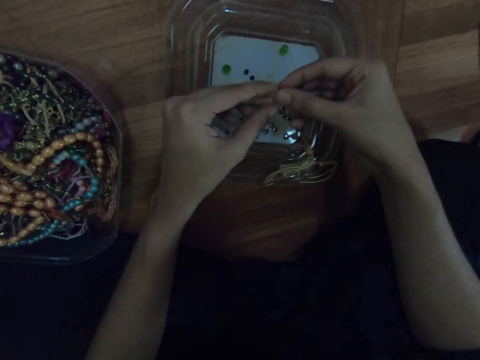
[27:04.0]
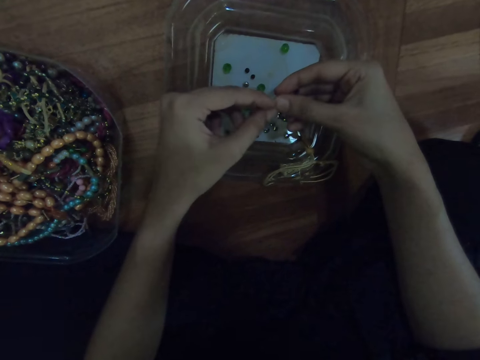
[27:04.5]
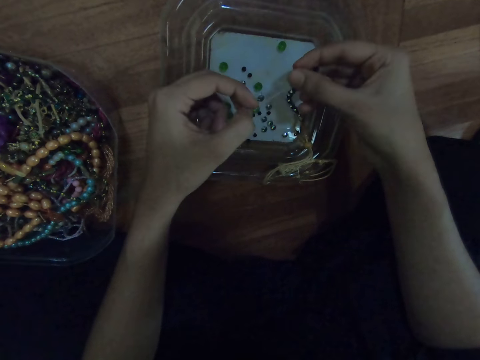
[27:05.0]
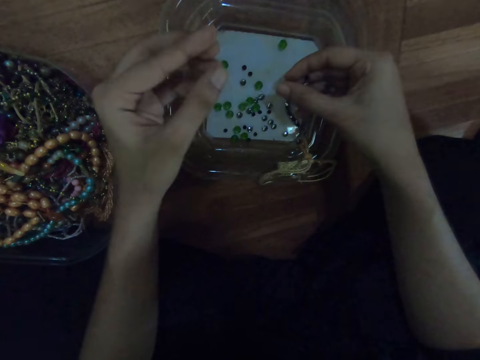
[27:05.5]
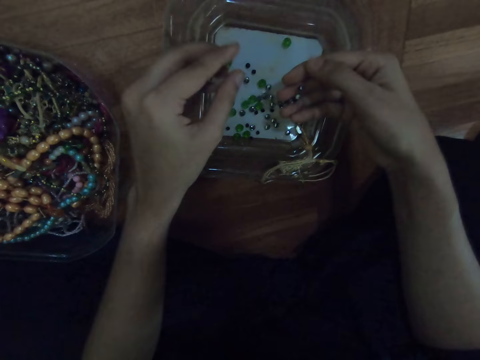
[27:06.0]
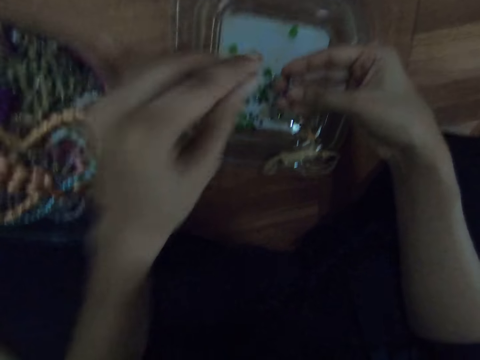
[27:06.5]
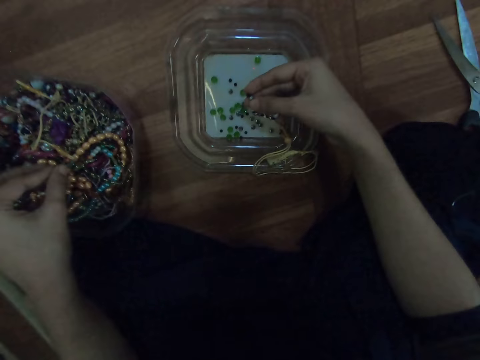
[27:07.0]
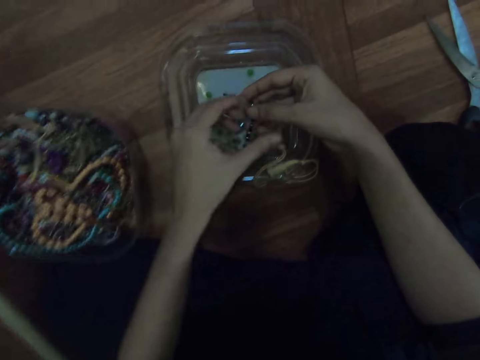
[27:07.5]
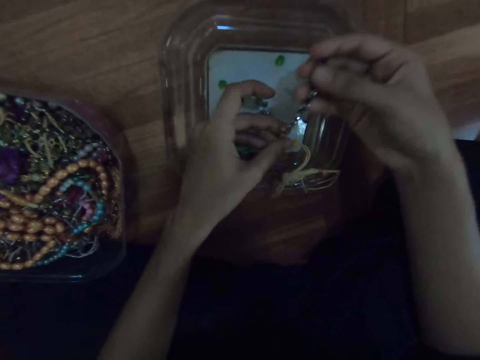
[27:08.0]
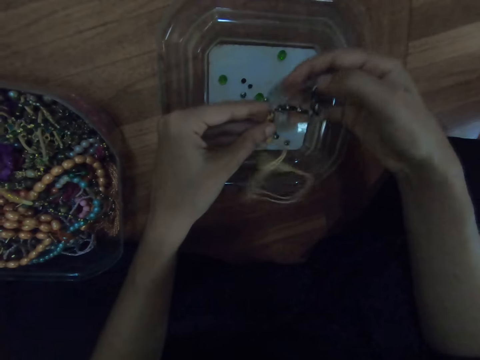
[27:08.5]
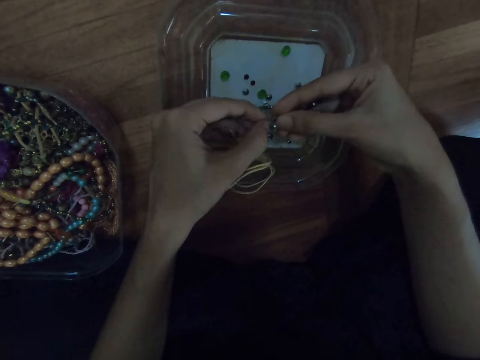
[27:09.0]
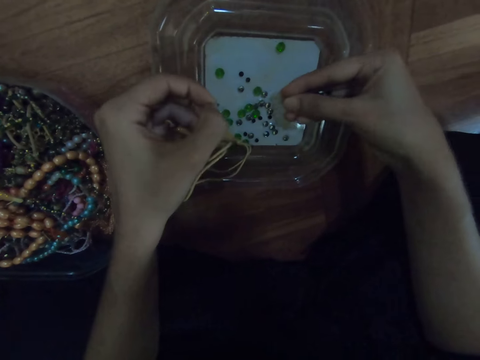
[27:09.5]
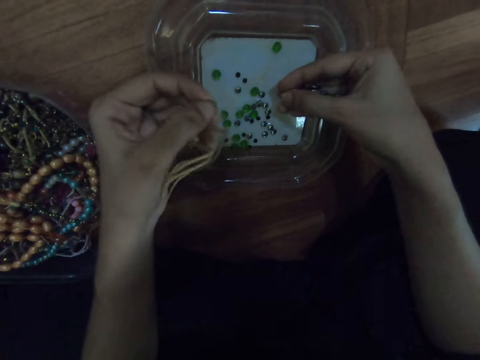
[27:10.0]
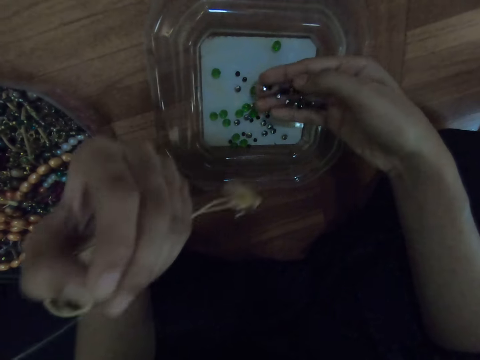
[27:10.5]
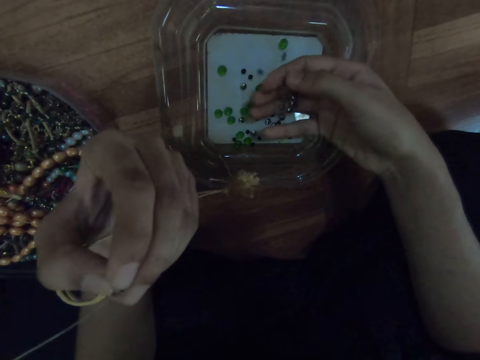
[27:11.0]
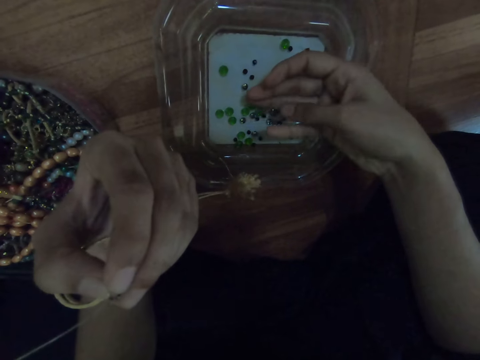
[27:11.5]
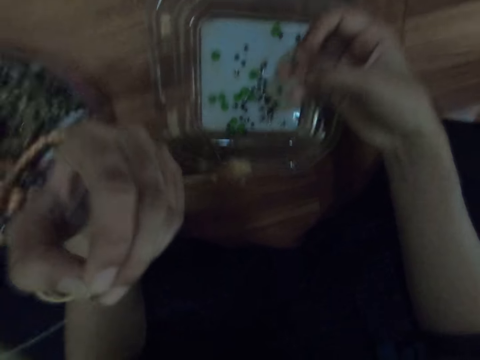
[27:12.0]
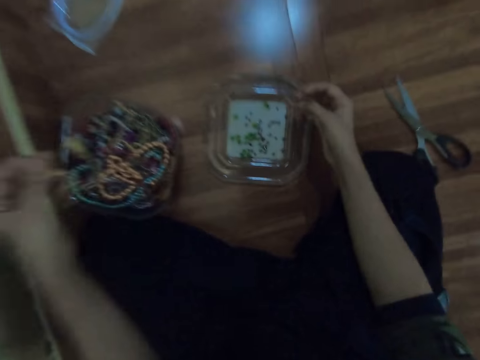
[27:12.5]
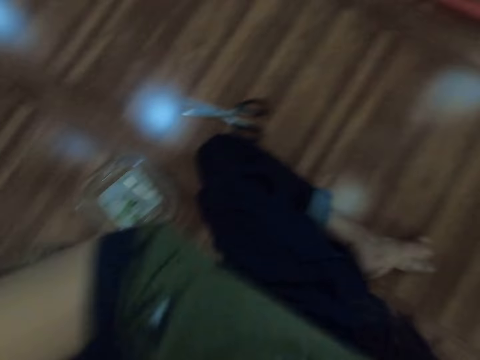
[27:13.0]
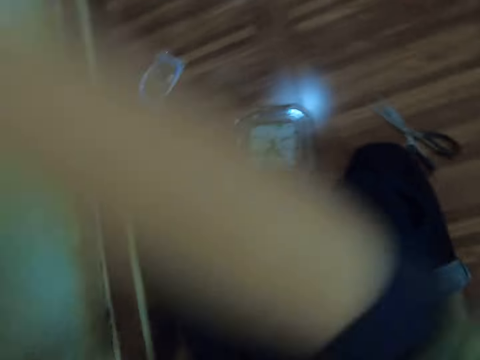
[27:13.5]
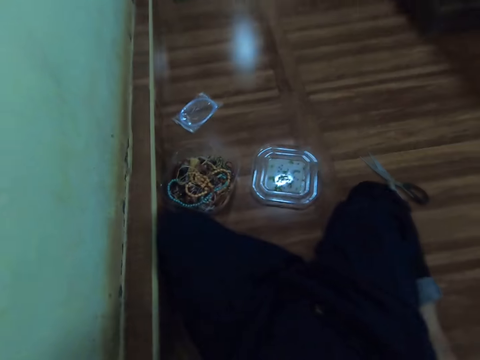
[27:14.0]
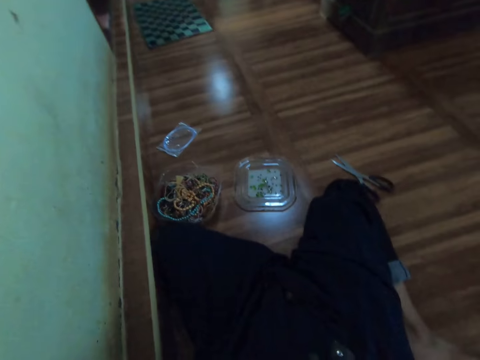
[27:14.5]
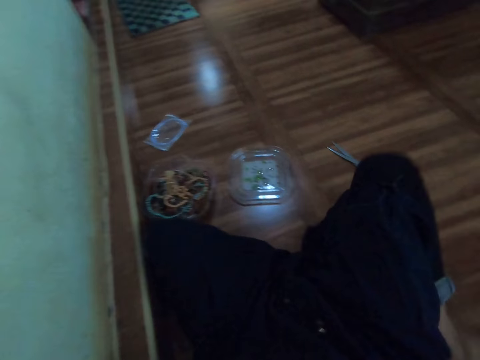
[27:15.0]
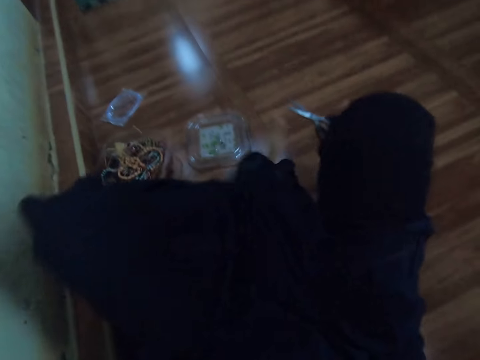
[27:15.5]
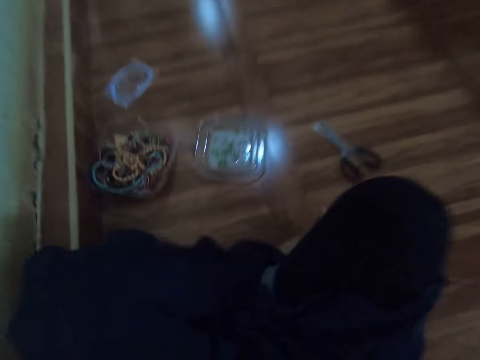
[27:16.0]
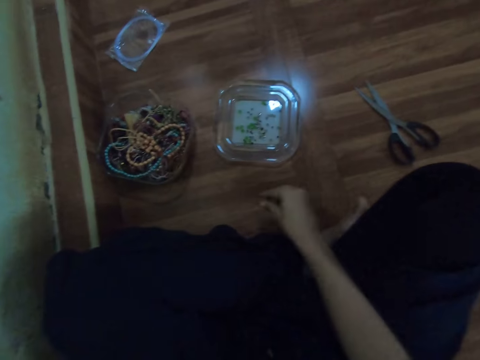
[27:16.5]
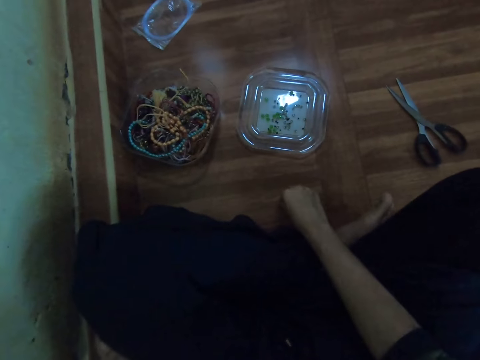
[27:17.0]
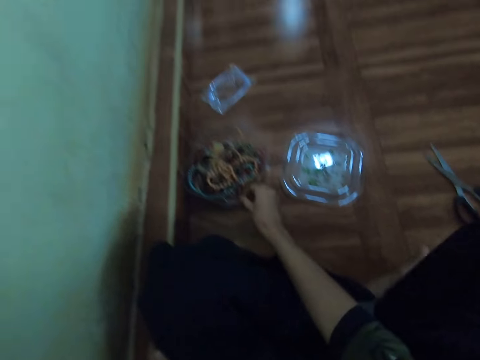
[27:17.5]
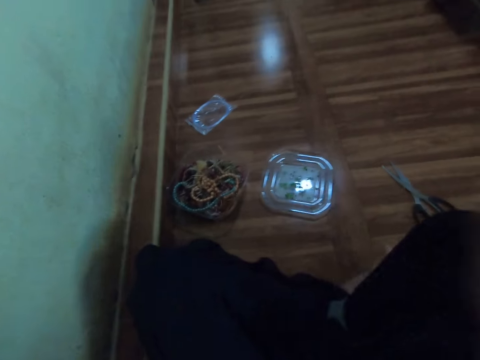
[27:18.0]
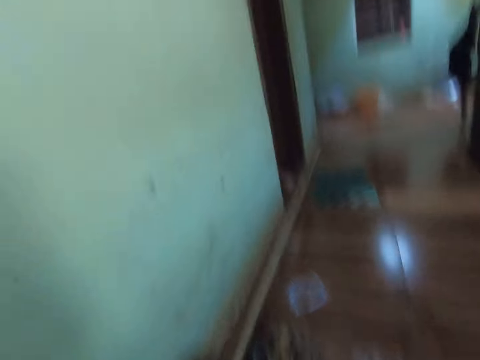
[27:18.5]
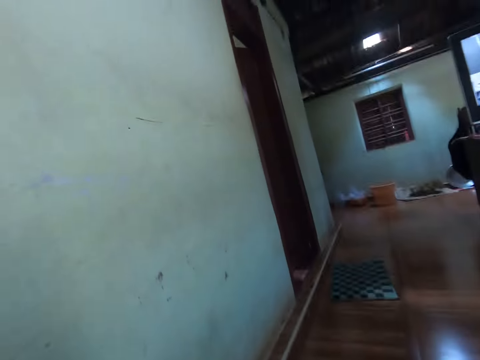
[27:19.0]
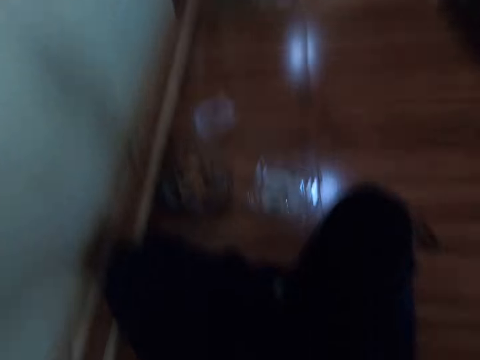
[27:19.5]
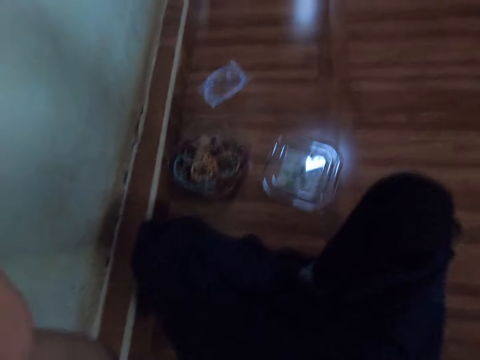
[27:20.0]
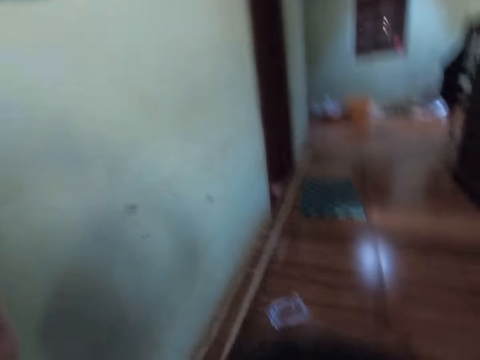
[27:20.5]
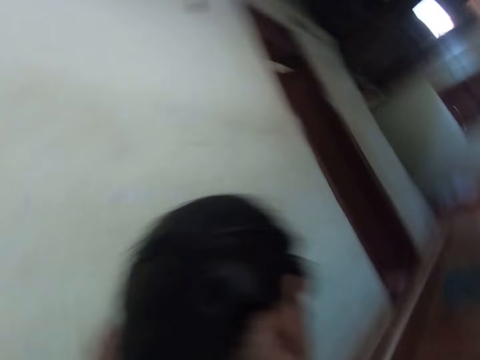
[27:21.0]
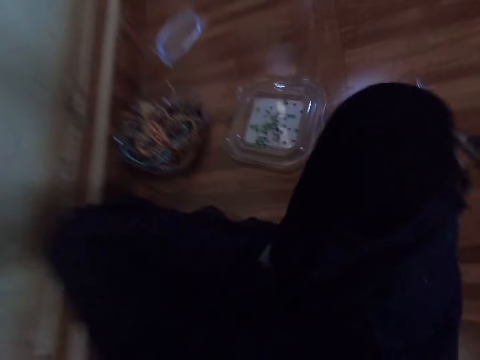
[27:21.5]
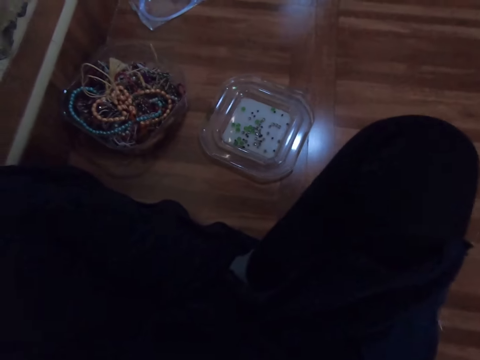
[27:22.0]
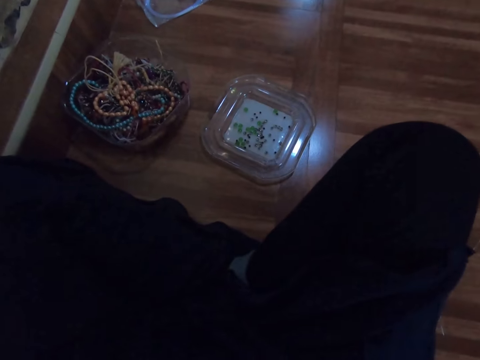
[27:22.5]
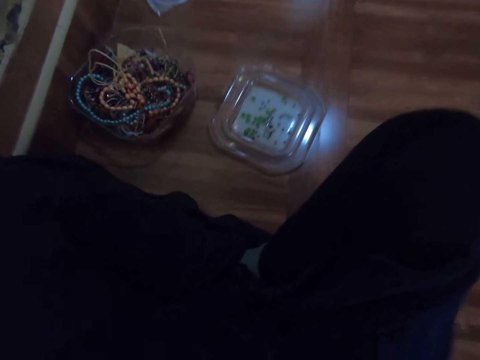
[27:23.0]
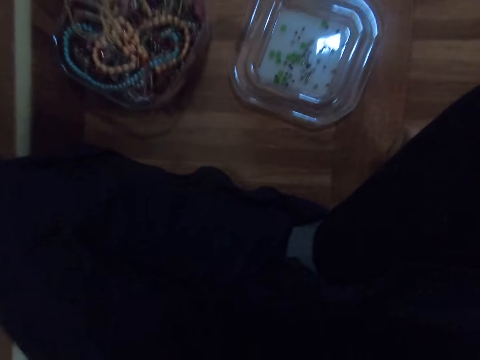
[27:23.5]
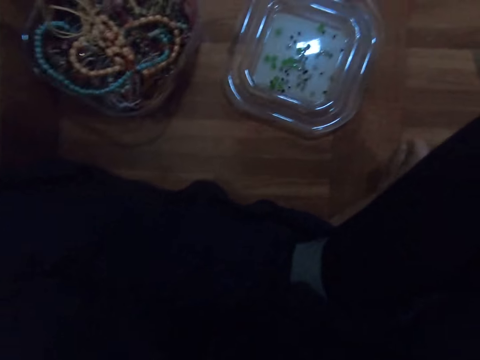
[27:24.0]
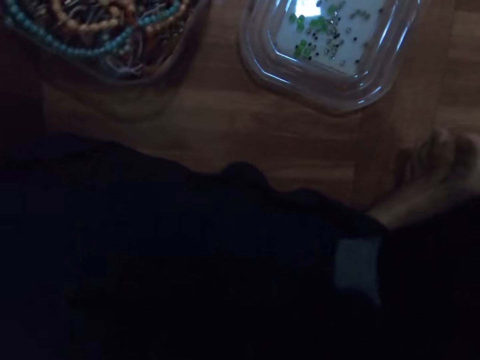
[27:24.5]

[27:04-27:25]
The camera wearer puts all the beads on the plastic lid. She picks a bead from the floor with her right hand. She drops the bead in a bowl on the floor with her right hand. She looks around.

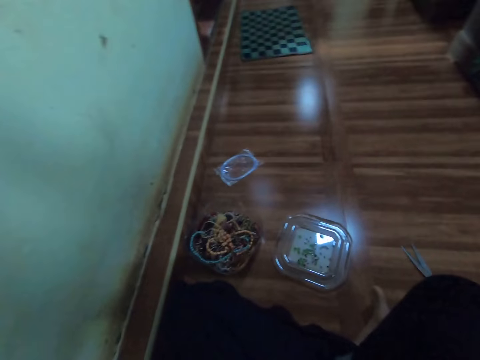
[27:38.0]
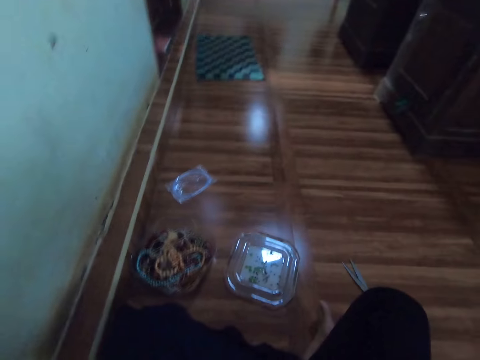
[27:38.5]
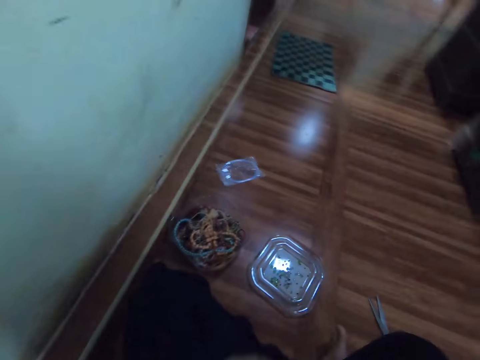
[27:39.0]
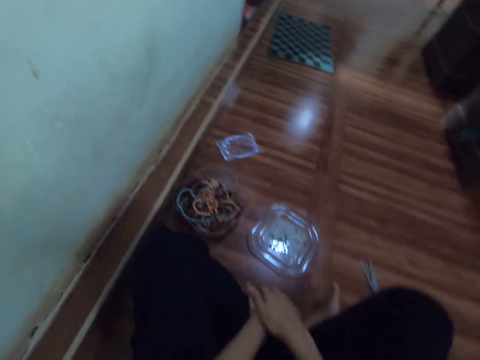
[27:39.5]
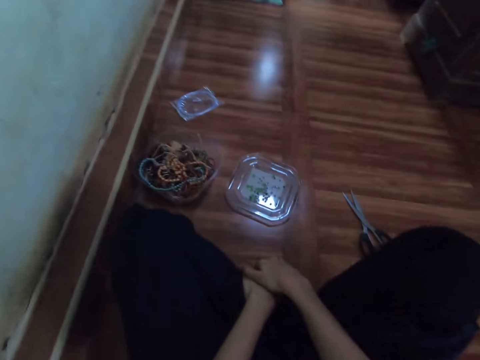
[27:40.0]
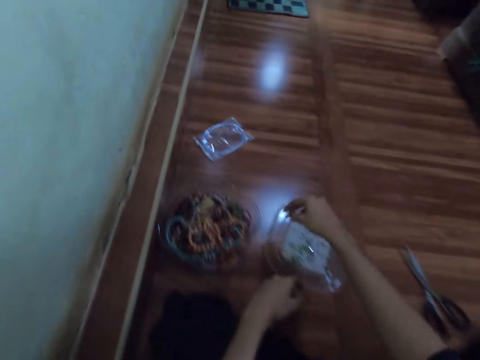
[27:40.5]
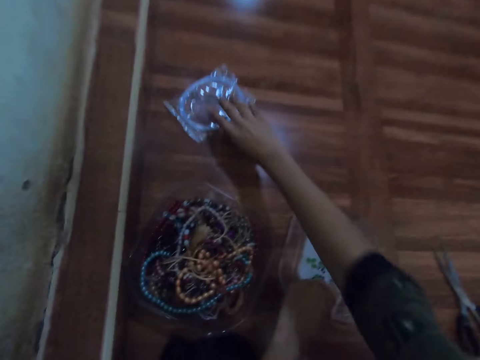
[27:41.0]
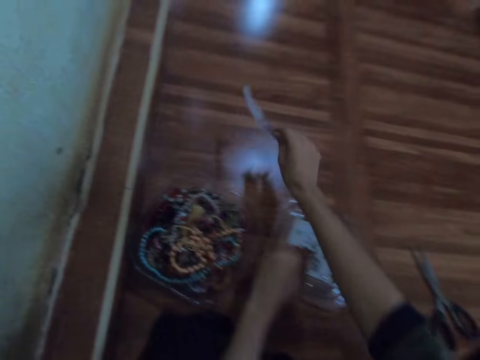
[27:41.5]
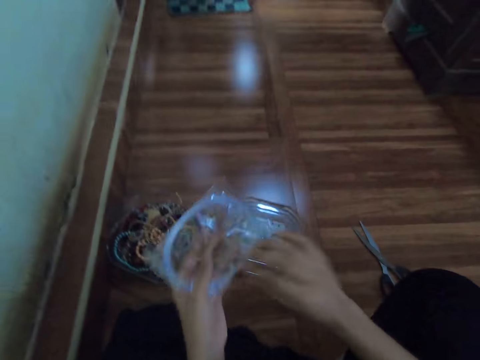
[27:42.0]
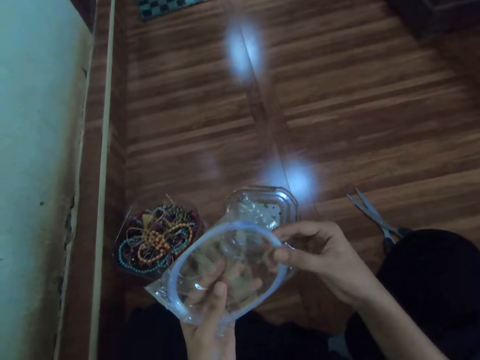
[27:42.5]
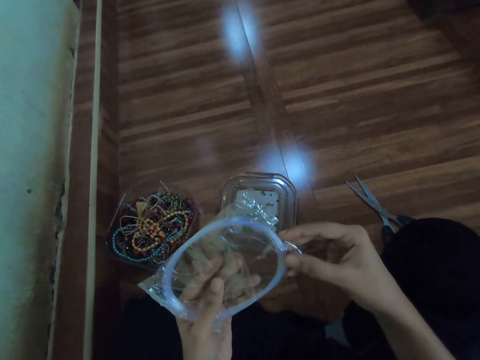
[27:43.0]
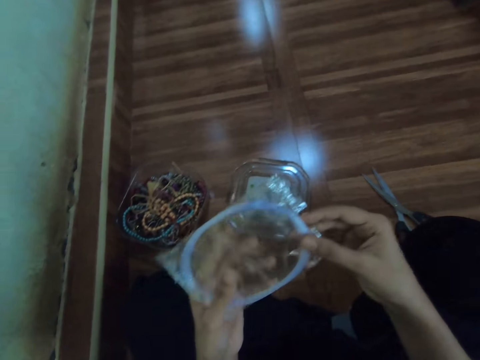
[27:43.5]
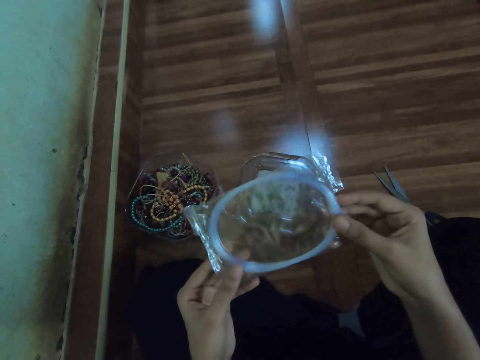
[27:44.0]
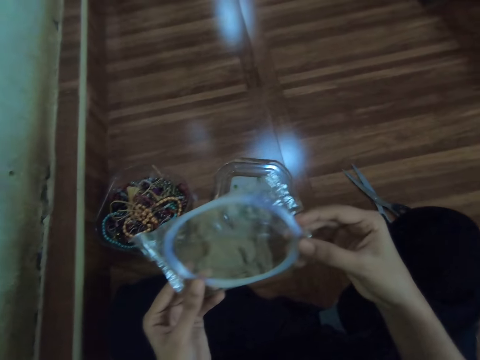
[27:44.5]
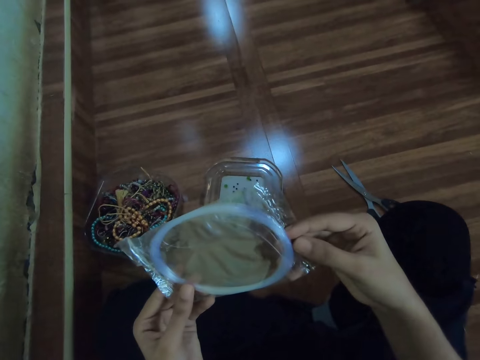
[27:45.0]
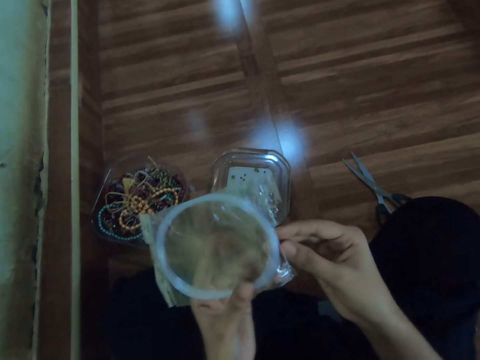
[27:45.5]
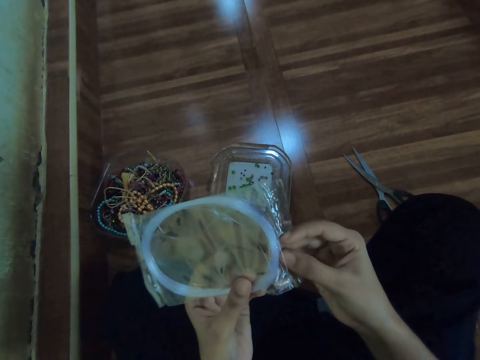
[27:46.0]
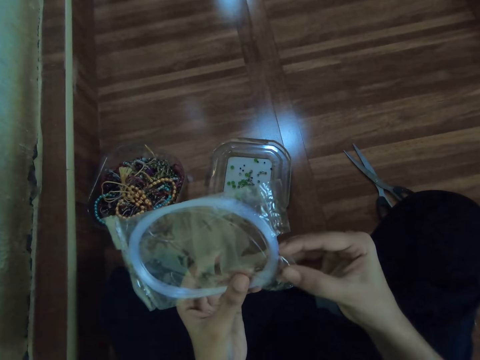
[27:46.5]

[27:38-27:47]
The camera wearer holds her hands together. She picks a pack of beading wire from the floor with her right hand. She passes the pack of beading wire from her right hand to her left hand. She holds the sachet with both hands. She pulls a beading wire from the pack with her right hand.
